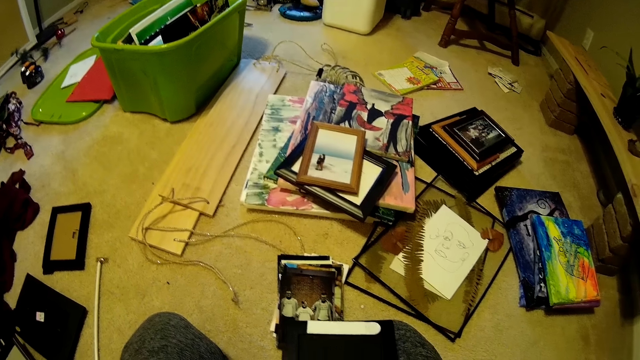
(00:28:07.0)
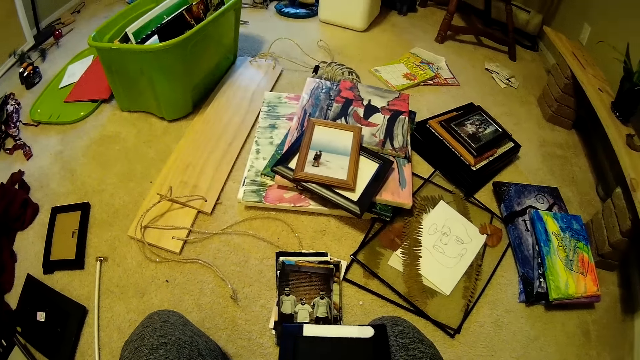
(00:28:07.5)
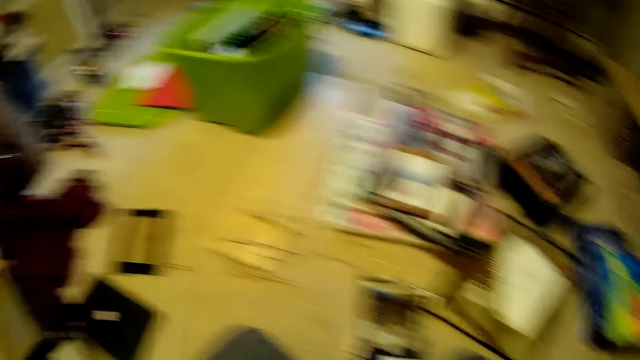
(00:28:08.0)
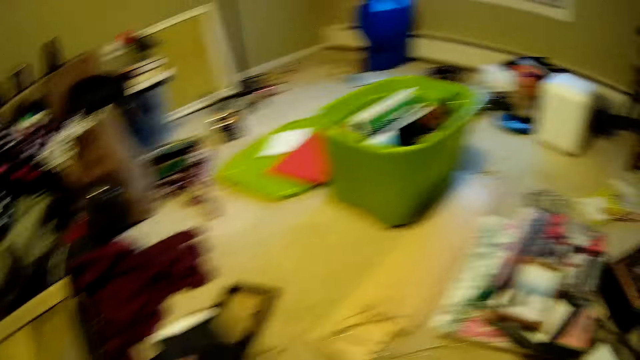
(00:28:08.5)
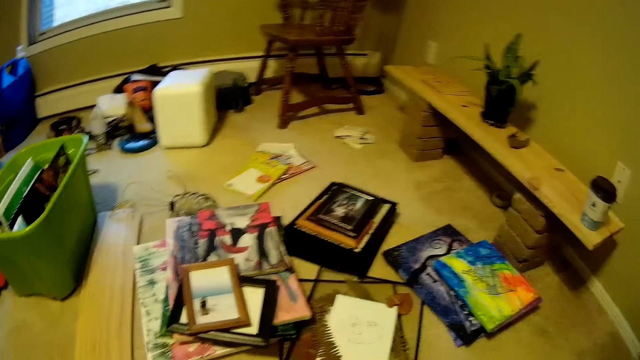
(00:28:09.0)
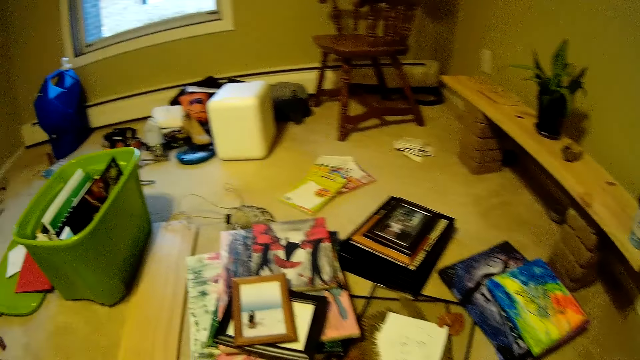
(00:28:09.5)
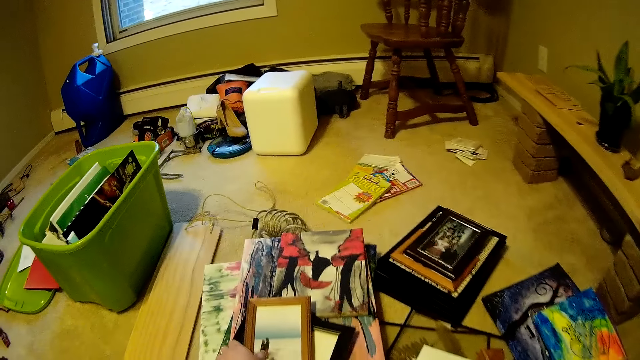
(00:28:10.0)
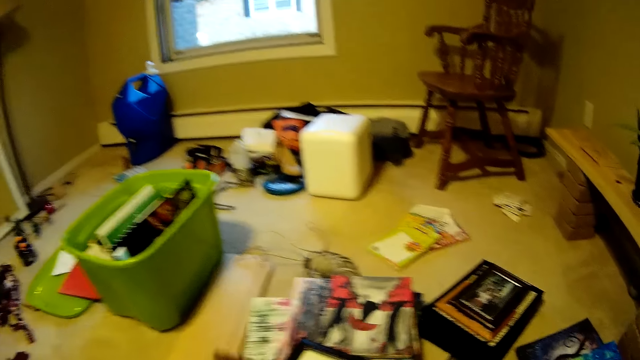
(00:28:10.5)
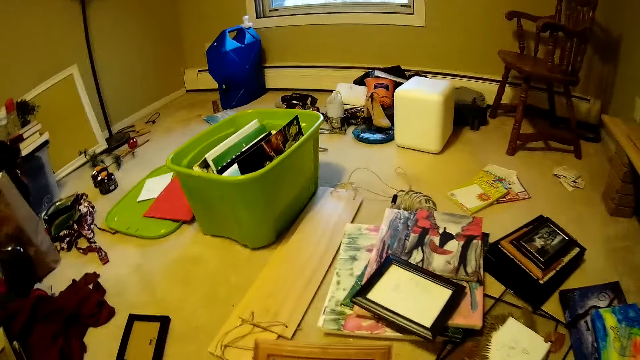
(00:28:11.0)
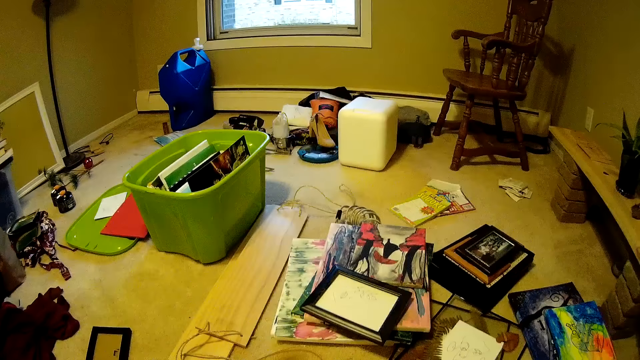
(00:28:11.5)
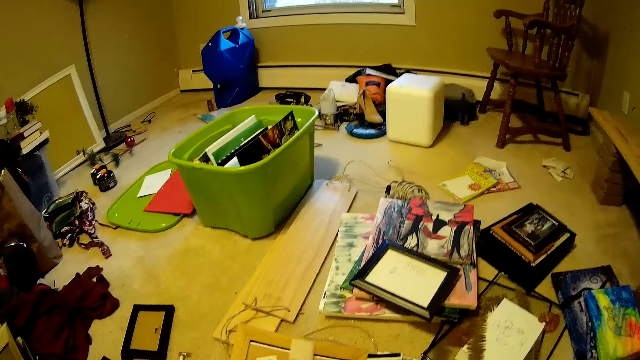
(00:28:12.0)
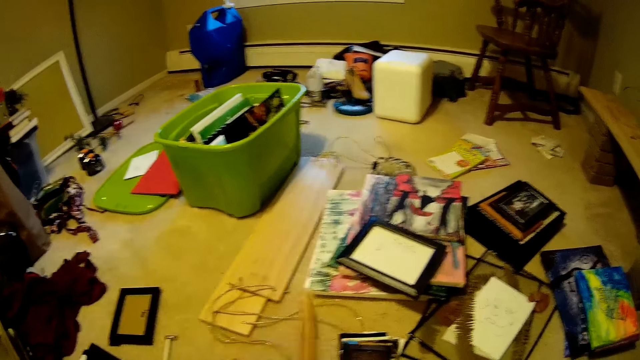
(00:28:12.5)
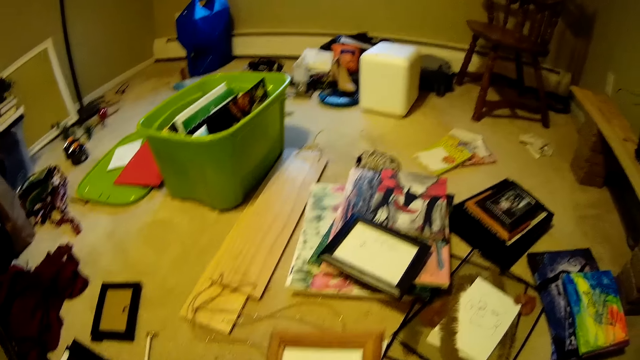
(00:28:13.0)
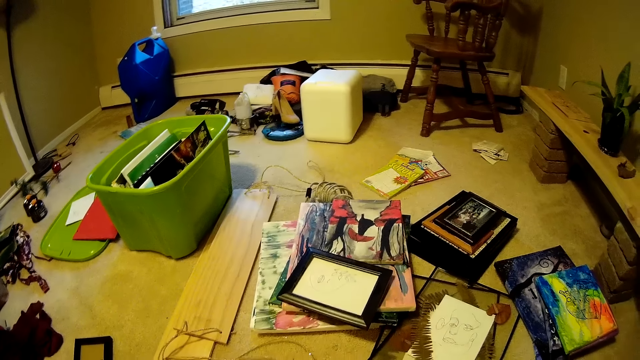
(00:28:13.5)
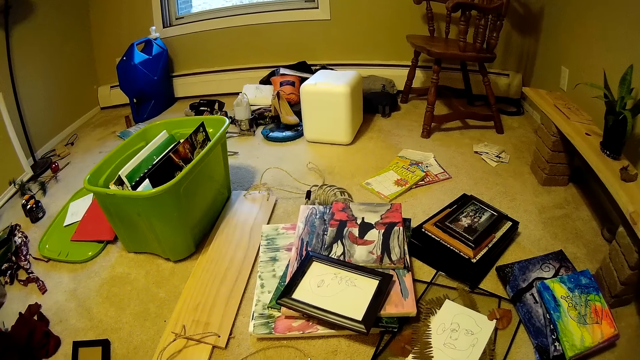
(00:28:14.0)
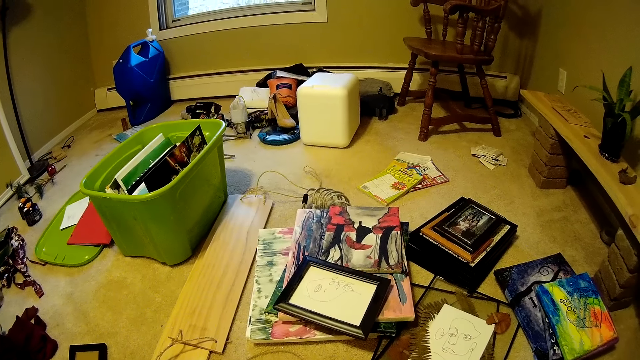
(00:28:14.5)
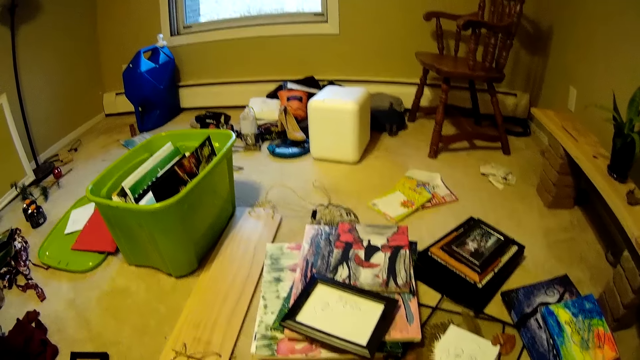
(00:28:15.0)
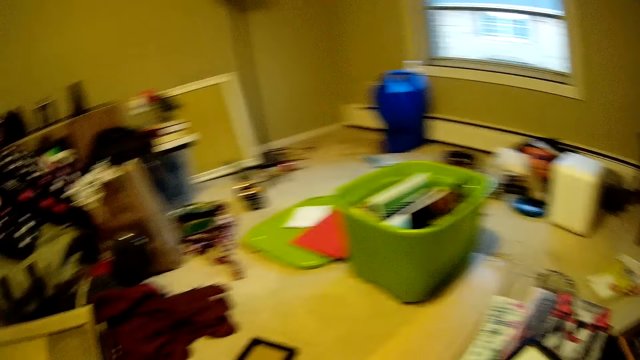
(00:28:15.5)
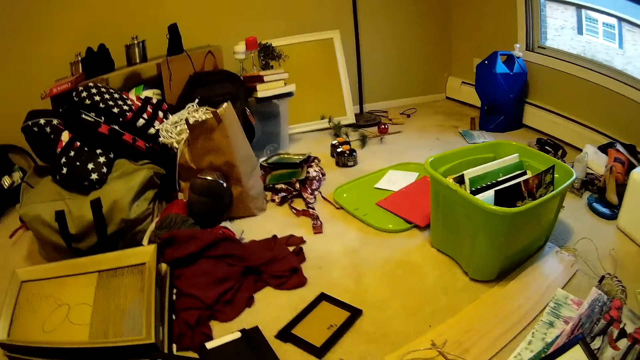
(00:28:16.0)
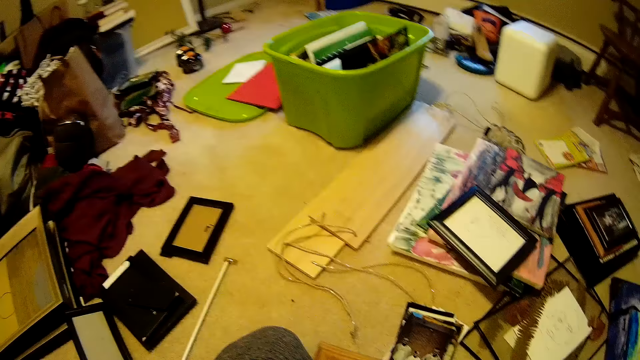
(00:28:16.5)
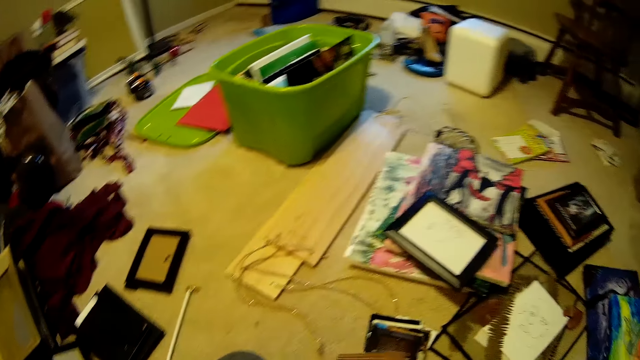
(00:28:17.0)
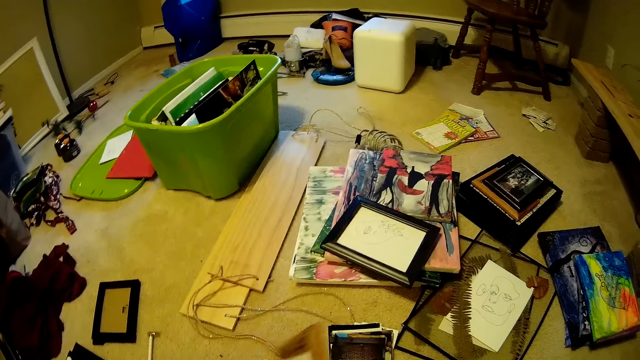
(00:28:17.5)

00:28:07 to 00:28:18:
The camera wearer drops the photo frame on the floor with her left hand. She picks a photo frame from a painting on the floor with her left hand. She looks around.

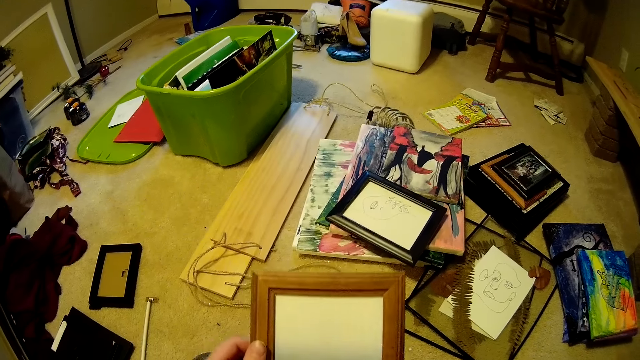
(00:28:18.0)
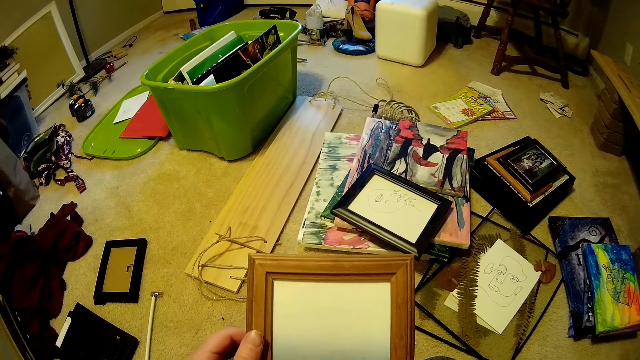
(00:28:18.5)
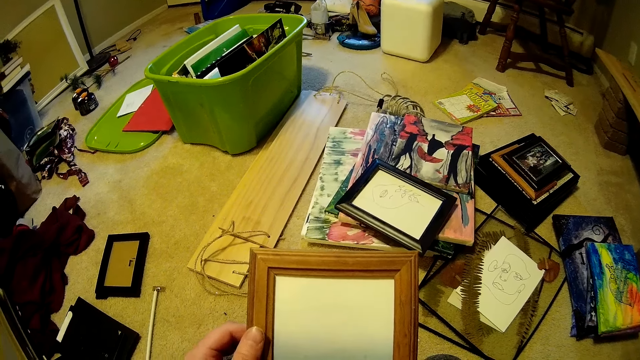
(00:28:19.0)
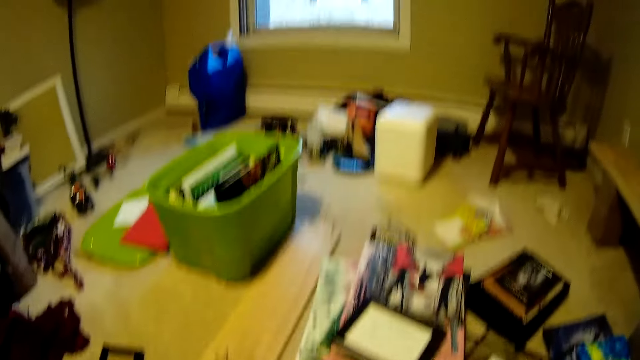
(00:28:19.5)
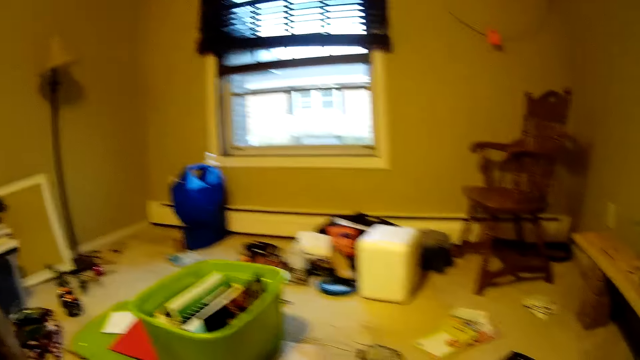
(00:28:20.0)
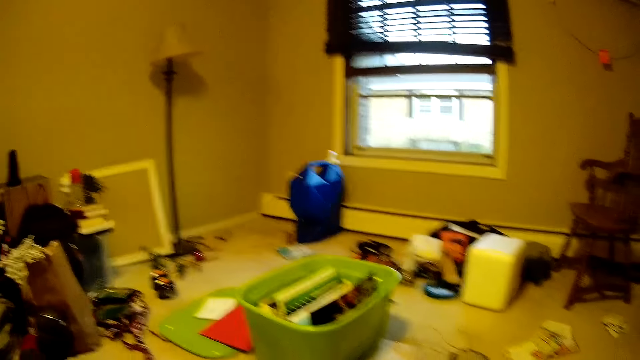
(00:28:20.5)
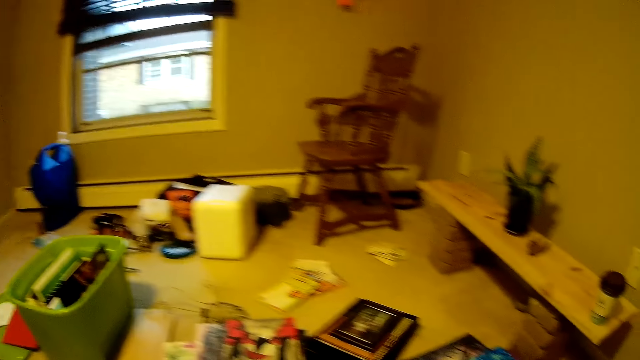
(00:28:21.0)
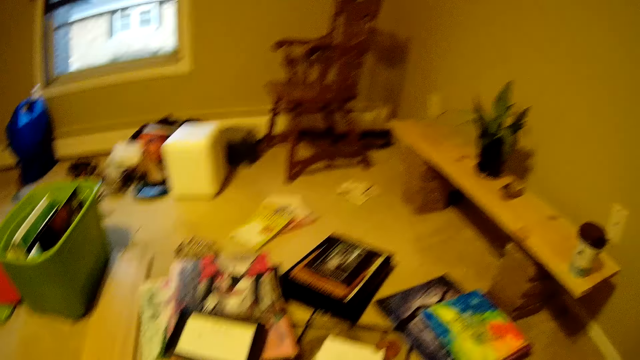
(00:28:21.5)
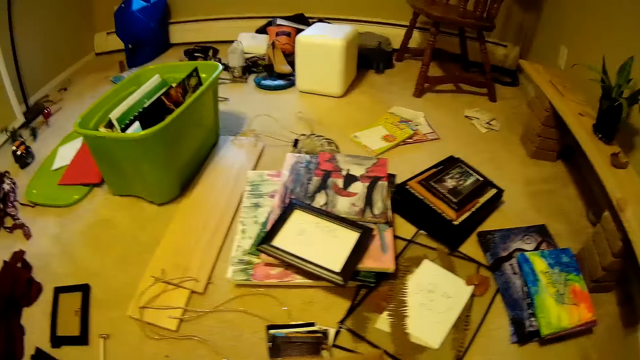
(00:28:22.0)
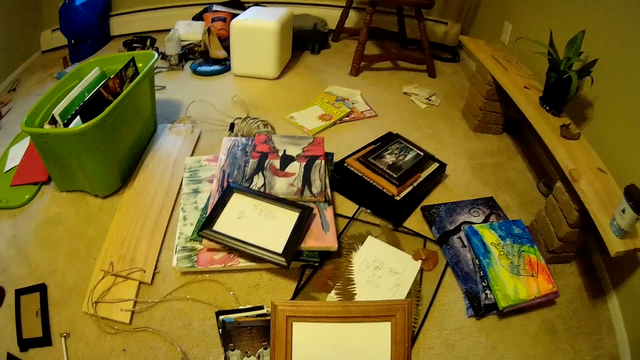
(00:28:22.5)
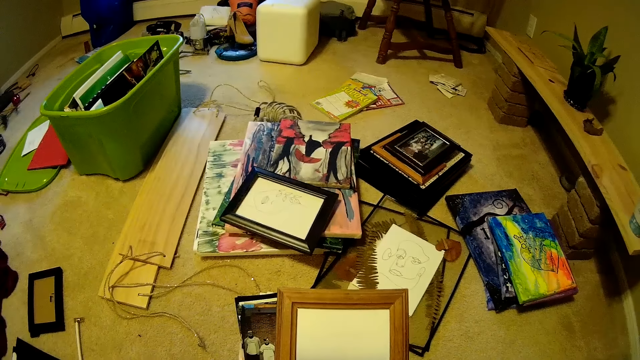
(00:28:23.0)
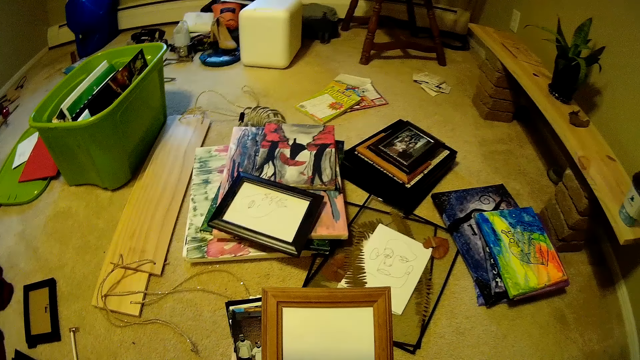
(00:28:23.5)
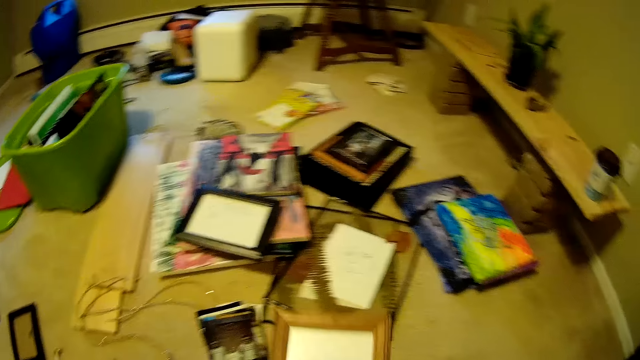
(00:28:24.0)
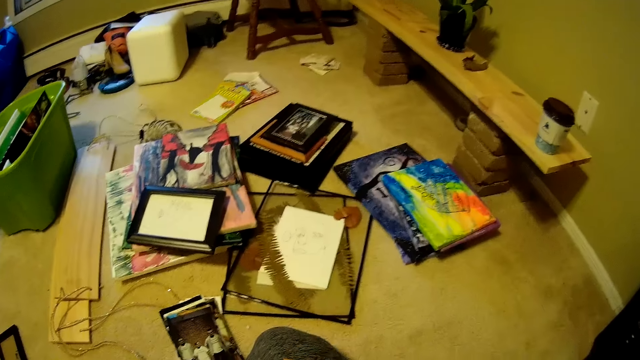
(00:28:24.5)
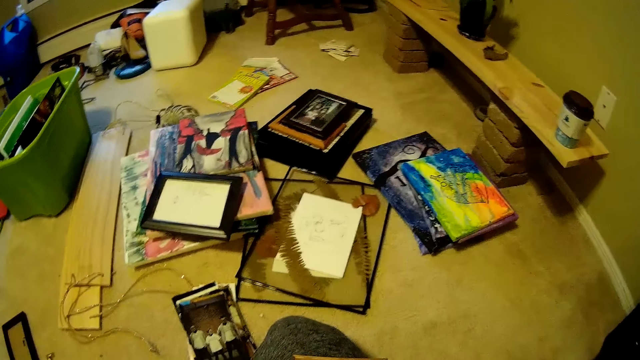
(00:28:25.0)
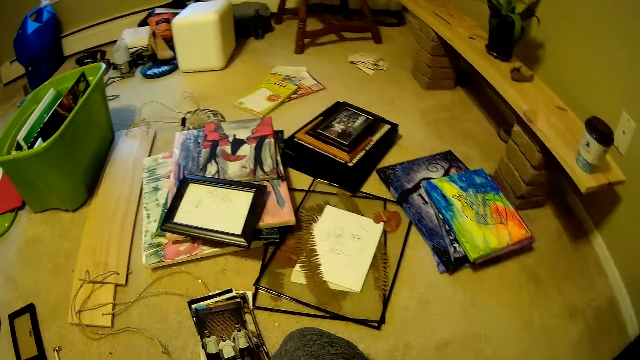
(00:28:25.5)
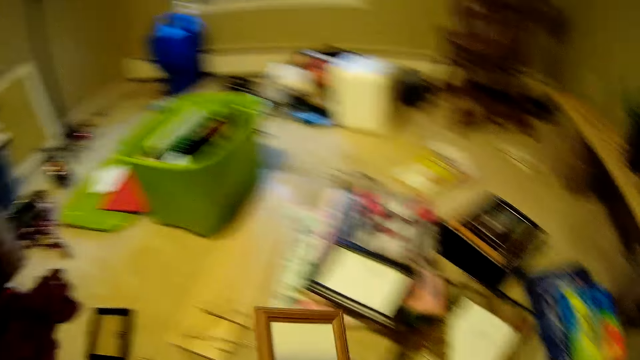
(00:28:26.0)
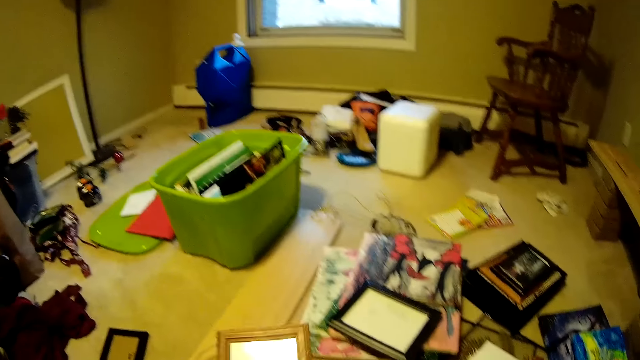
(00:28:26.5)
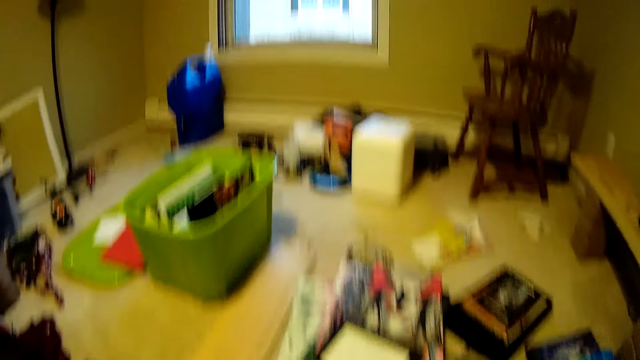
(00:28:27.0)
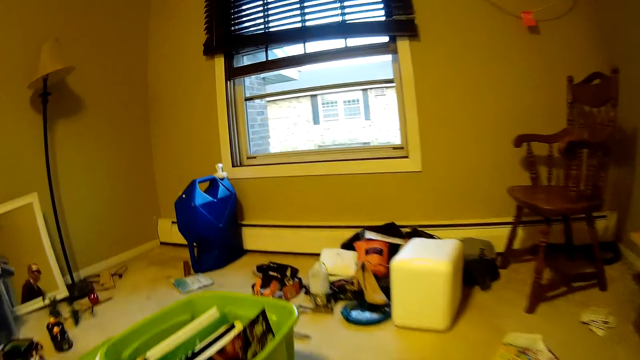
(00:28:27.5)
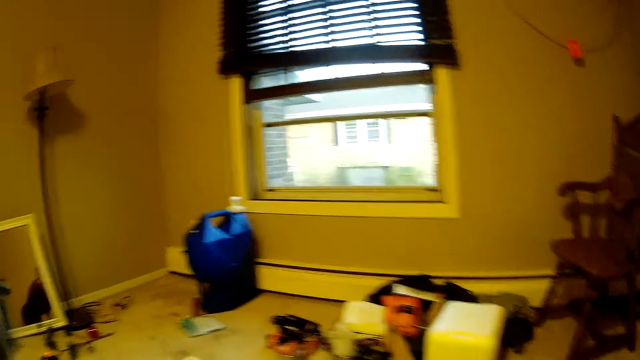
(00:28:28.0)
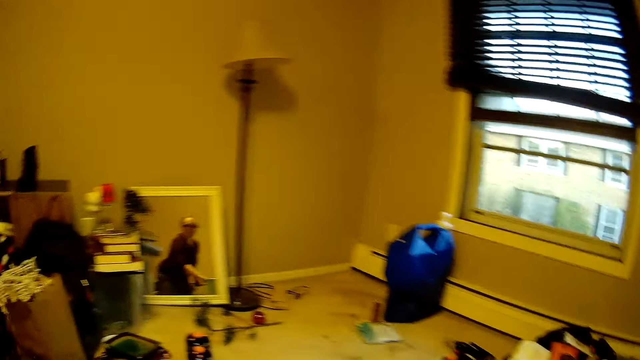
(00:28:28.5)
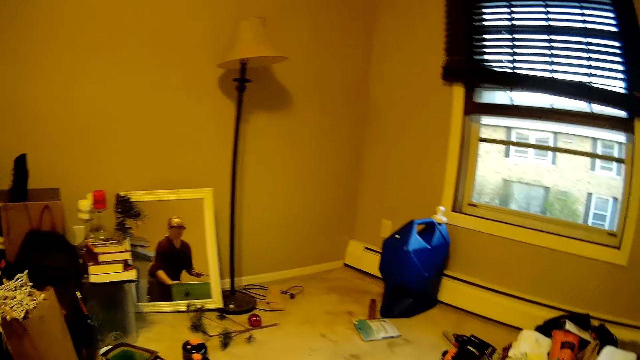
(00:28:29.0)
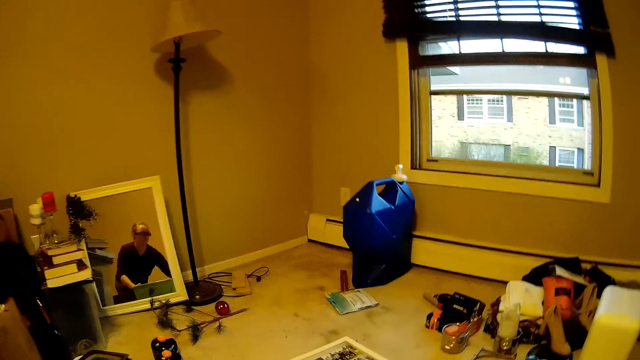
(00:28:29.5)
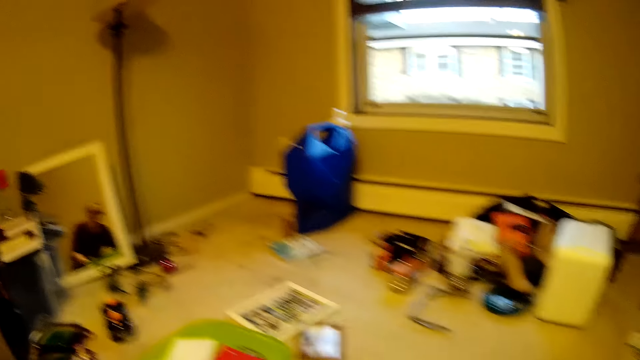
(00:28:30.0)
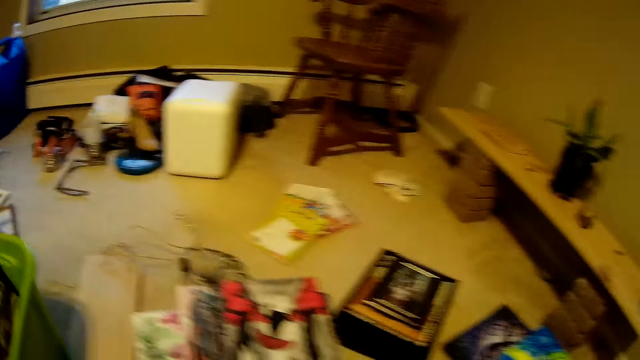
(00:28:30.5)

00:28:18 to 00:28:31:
The camera wearer holds the photo frame with both hands. She looks around.
